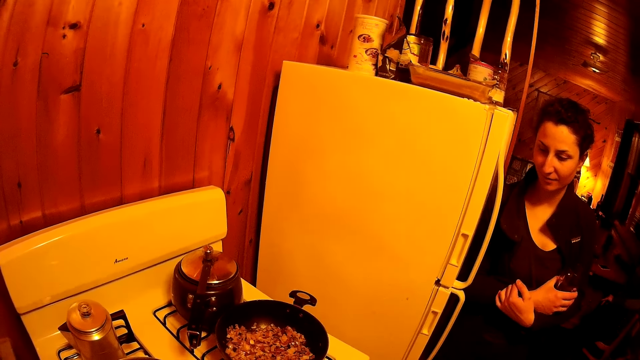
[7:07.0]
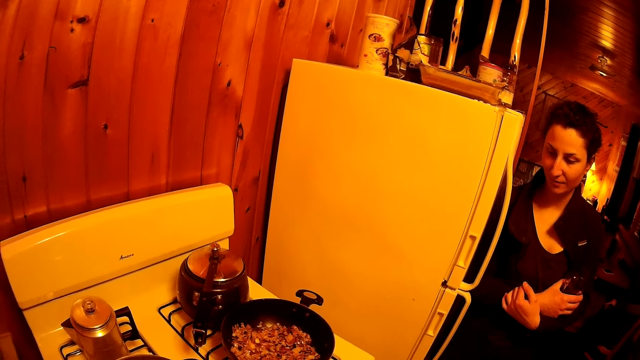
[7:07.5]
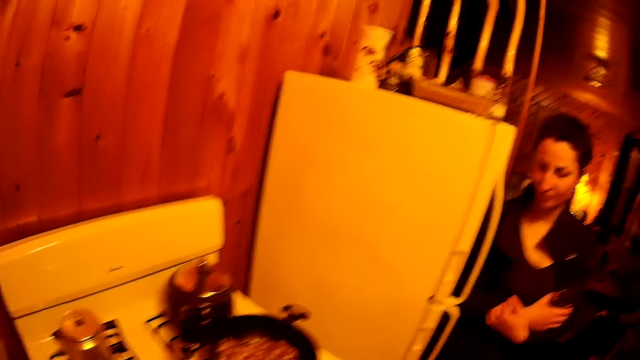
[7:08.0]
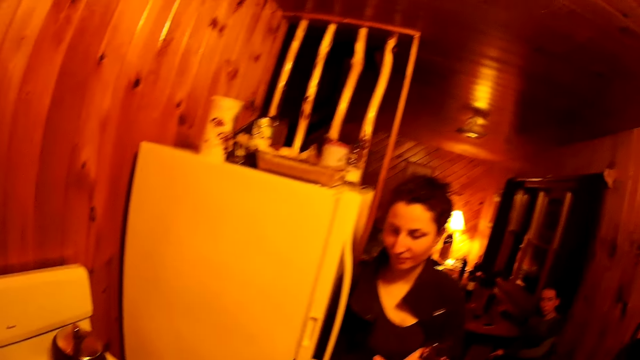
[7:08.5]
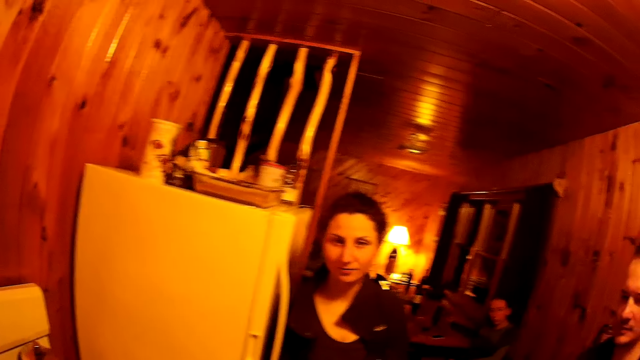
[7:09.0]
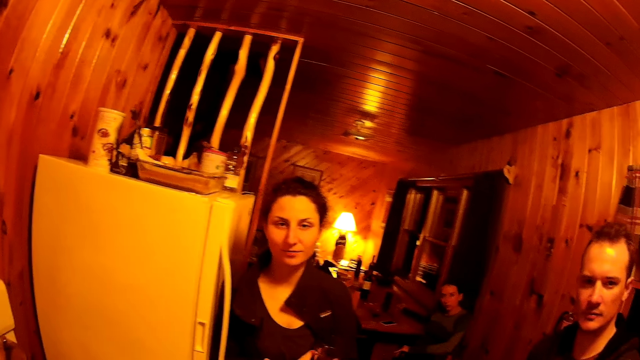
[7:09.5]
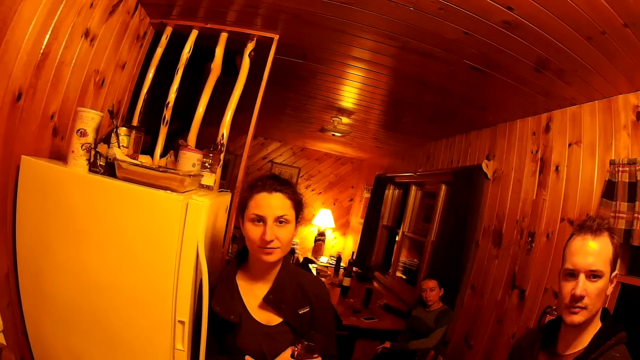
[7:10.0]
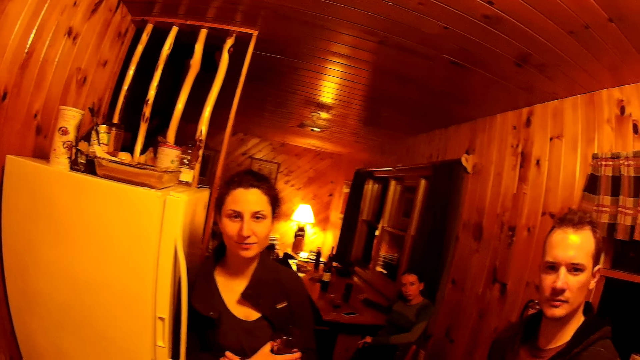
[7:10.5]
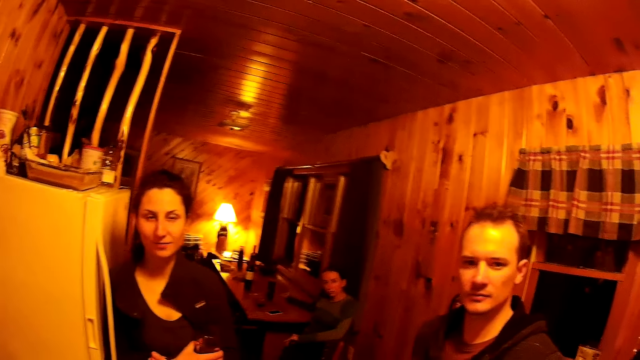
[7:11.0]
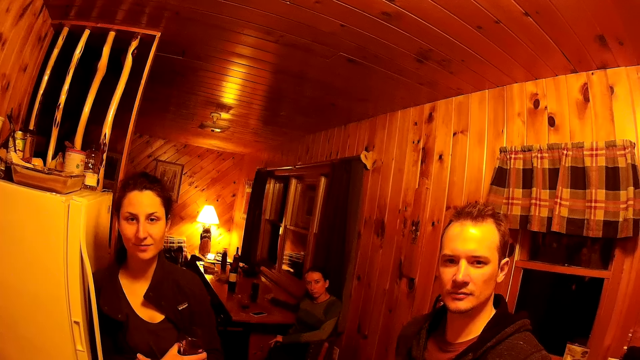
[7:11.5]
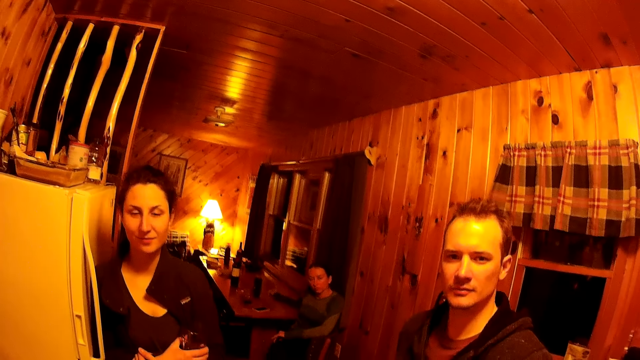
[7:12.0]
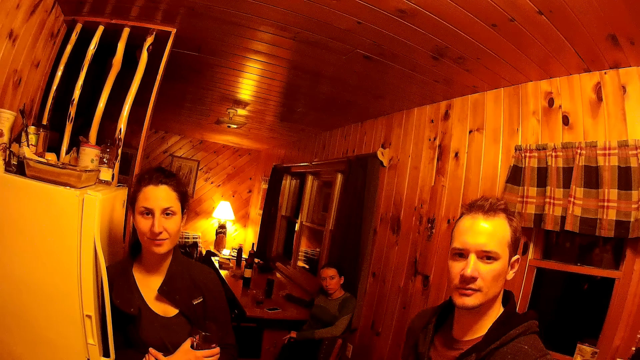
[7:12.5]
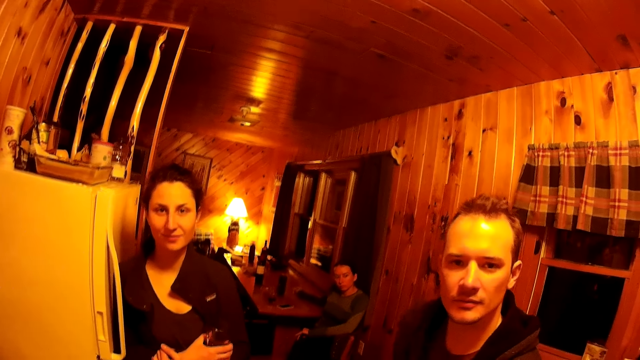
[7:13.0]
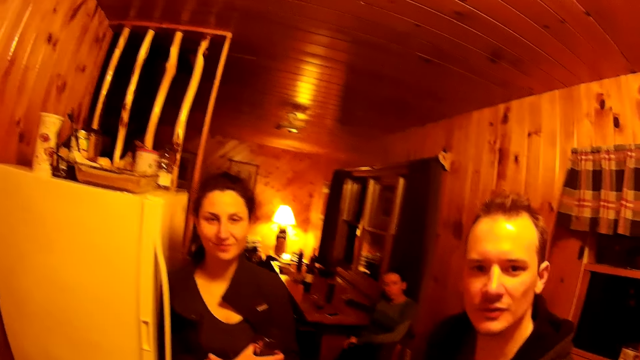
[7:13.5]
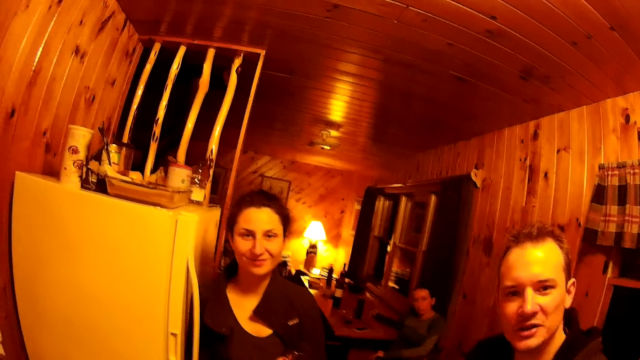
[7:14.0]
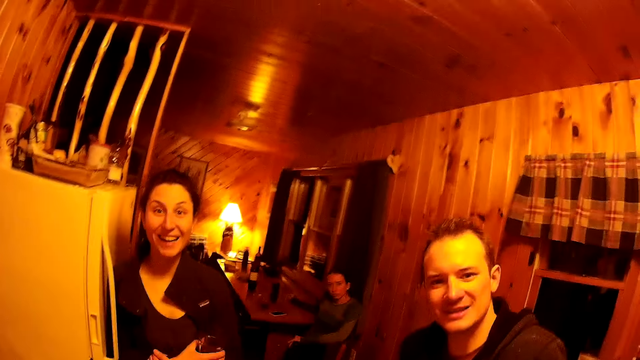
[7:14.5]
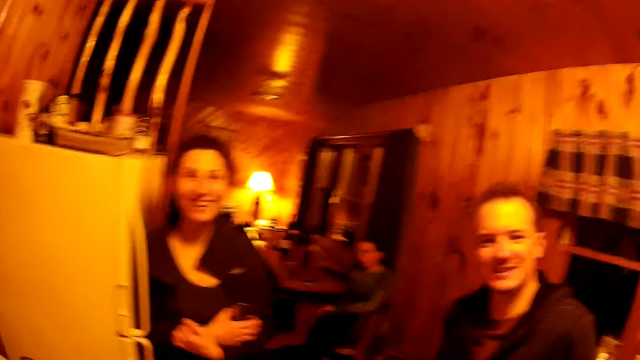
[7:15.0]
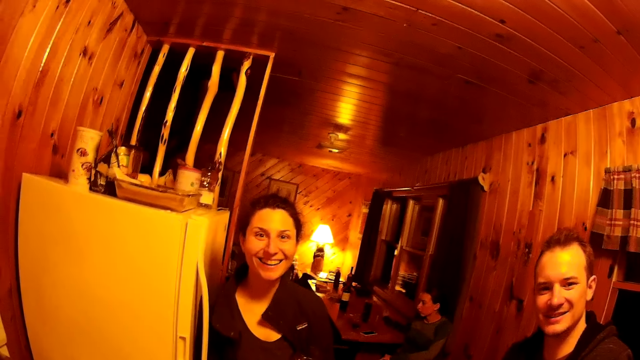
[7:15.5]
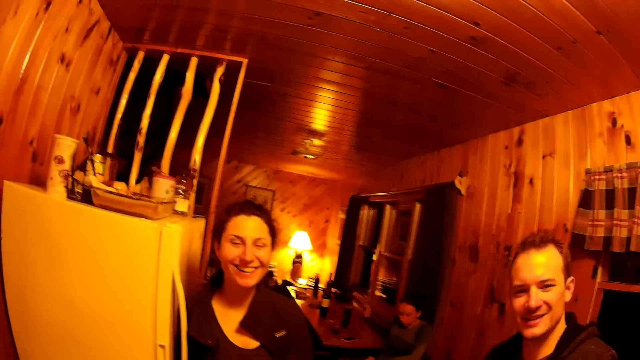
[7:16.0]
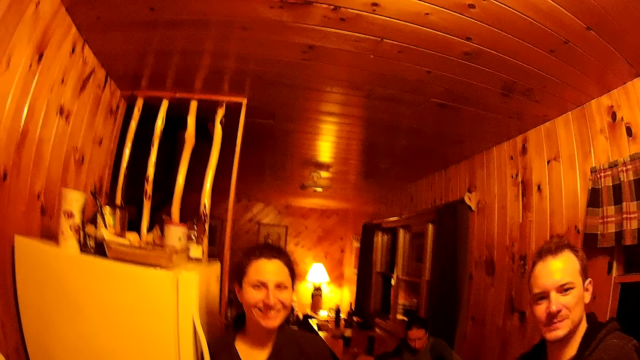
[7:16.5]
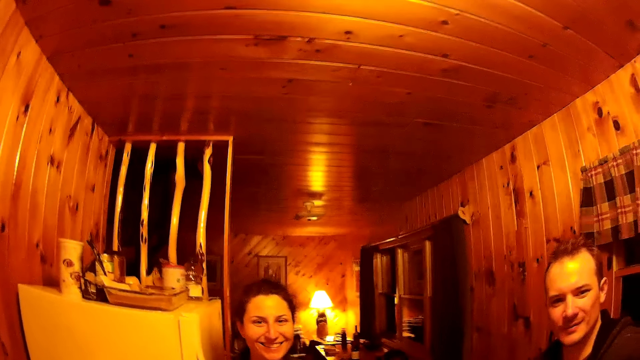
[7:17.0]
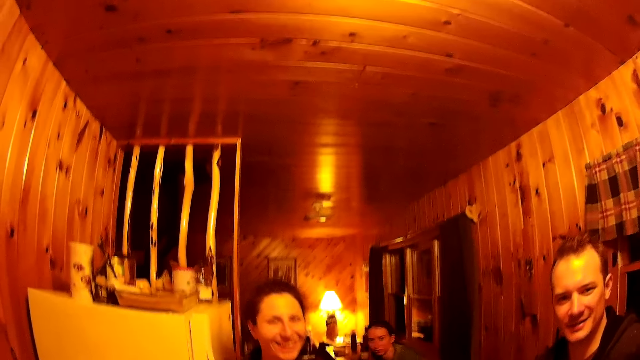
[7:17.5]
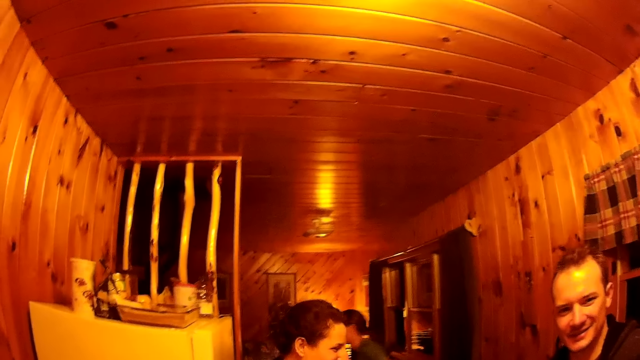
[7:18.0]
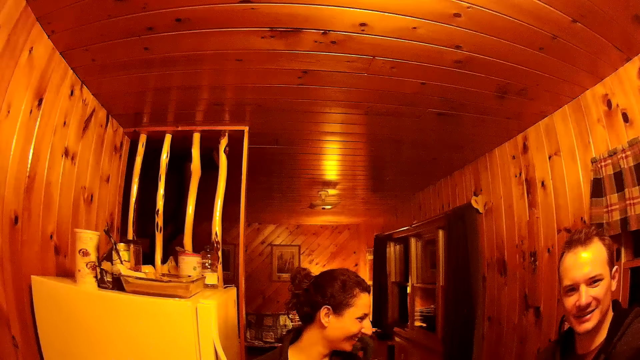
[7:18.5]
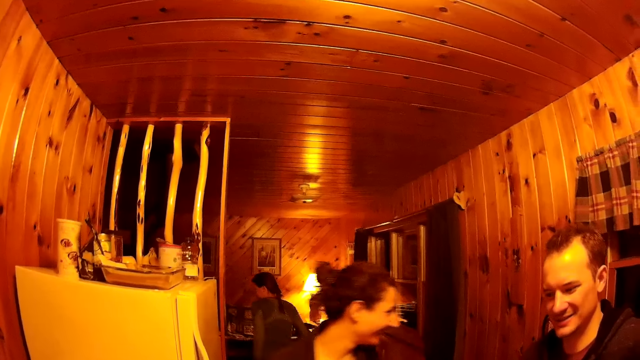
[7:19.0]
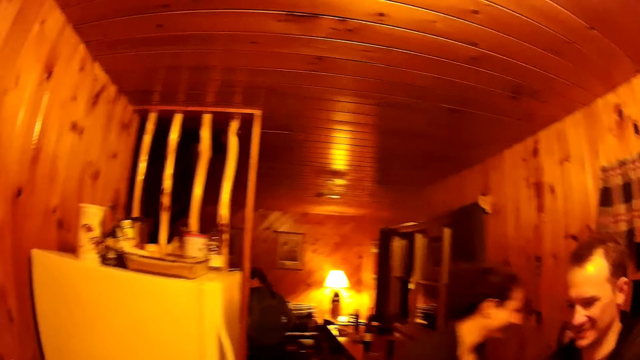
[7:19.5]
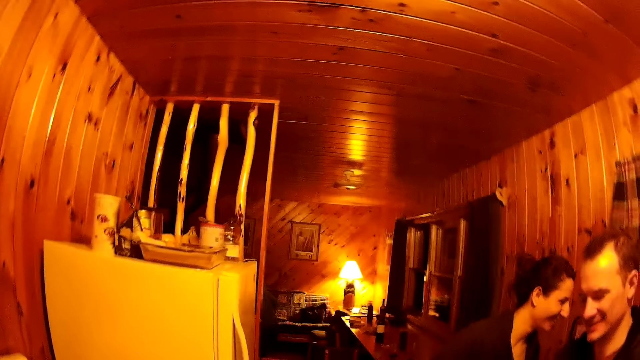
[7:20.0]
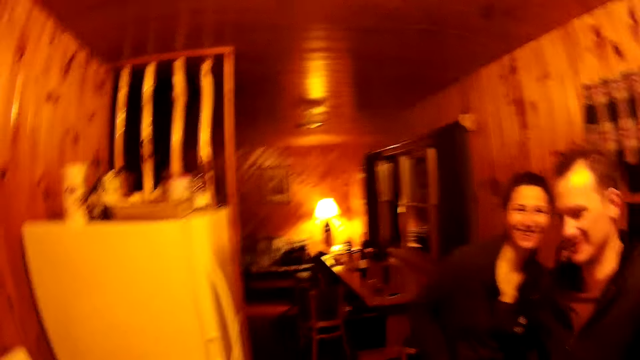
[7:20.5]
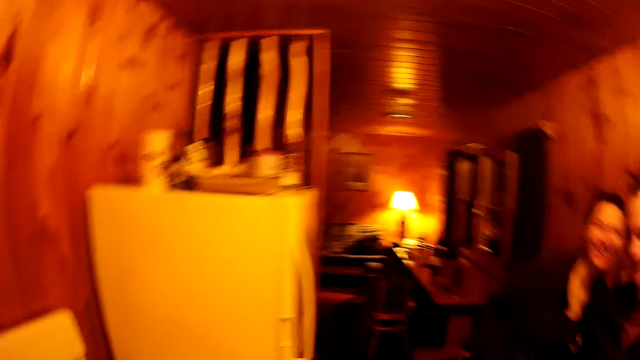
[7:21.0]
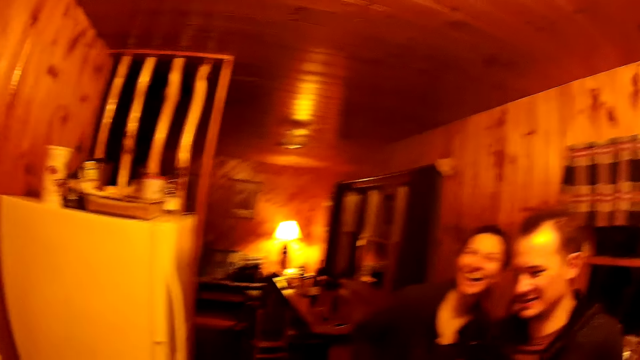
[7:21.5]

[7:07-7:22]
The camera wearer looks at the woman. They look at the man. The man converses to the camera wearer. The camera wearer looks at the woman. The woman laughs at the camera wearer. The camera wearer looks at the room. A woman walks around the room. Another woman walks around the room.

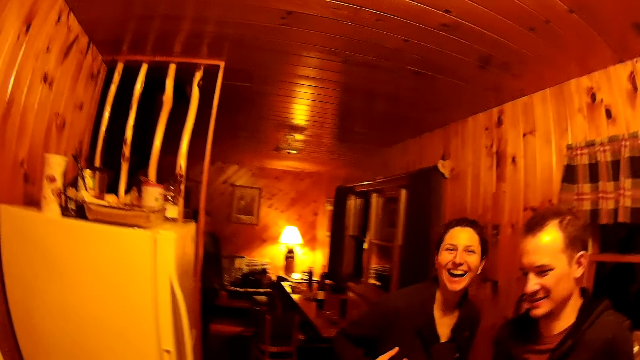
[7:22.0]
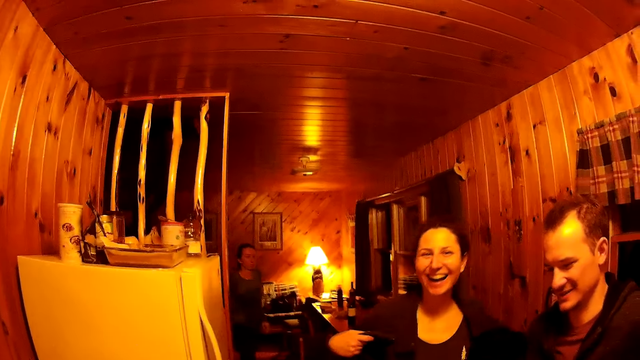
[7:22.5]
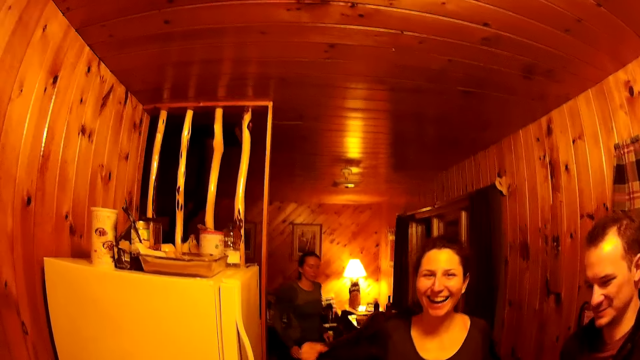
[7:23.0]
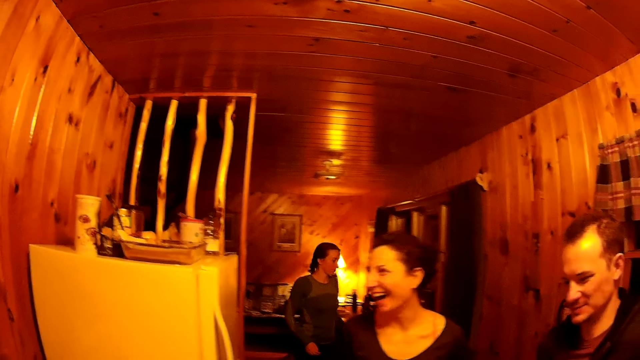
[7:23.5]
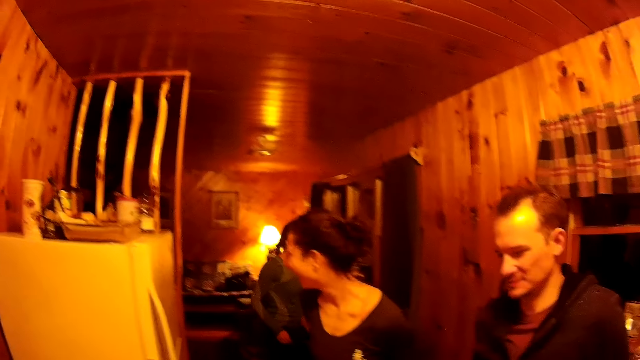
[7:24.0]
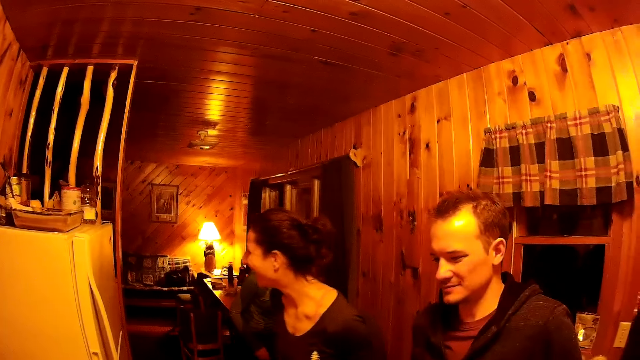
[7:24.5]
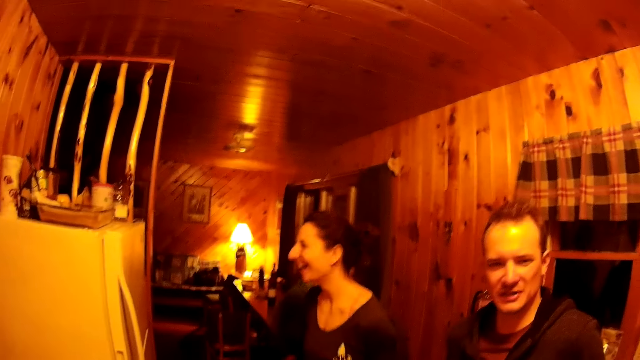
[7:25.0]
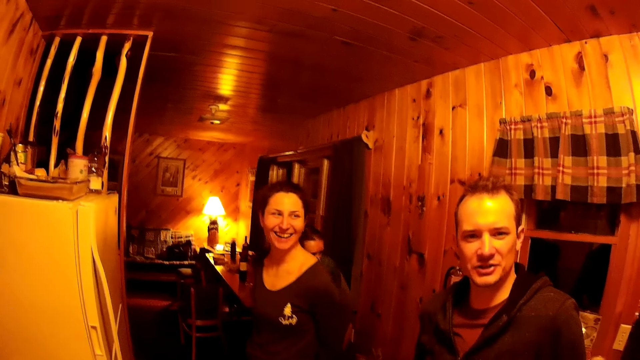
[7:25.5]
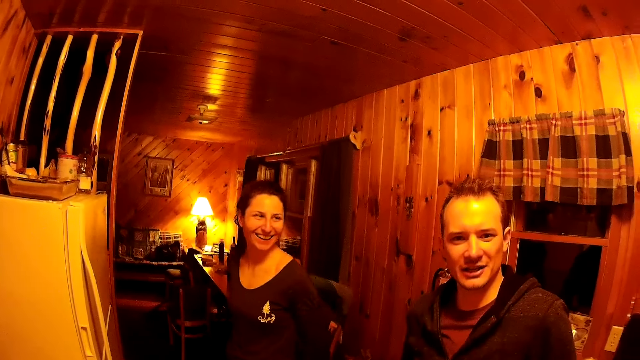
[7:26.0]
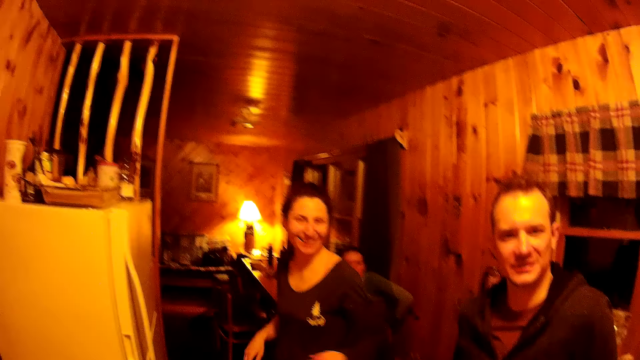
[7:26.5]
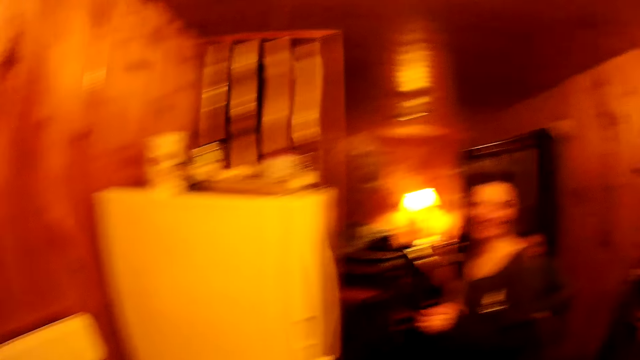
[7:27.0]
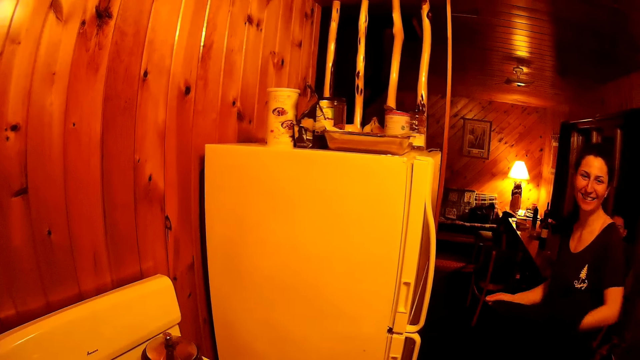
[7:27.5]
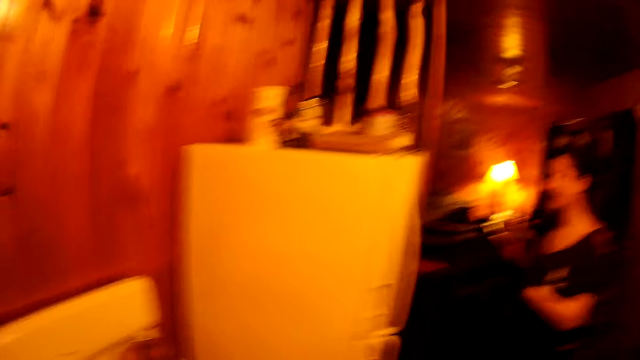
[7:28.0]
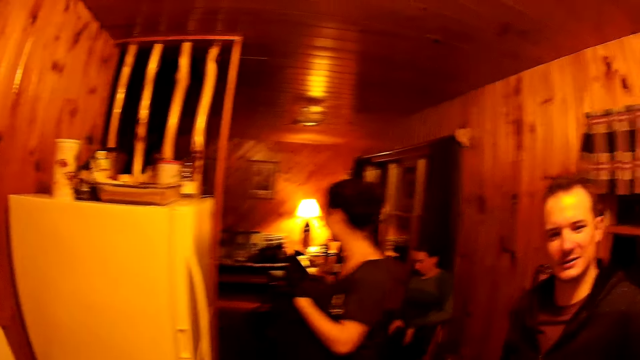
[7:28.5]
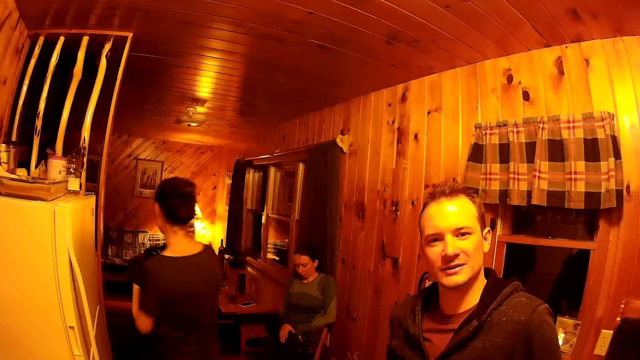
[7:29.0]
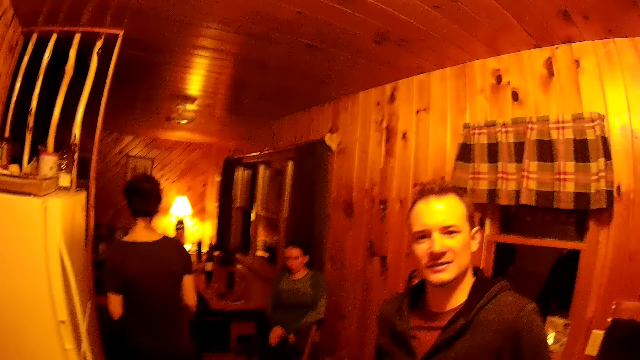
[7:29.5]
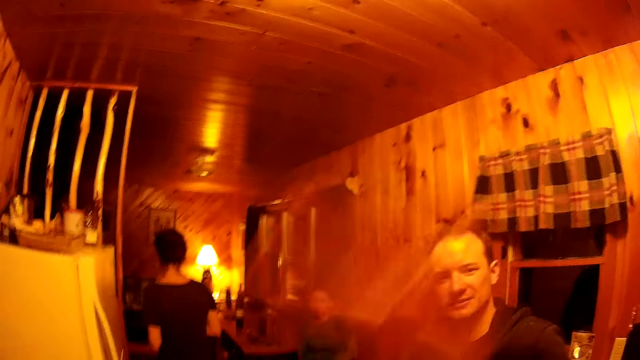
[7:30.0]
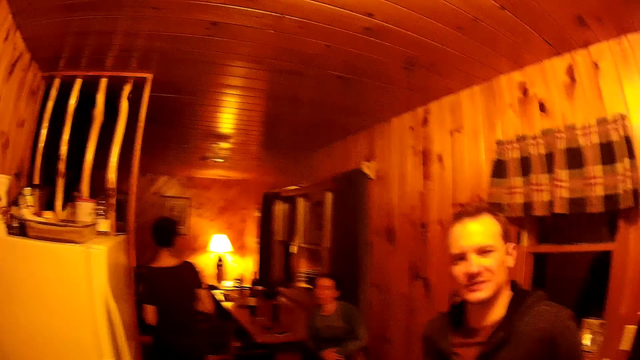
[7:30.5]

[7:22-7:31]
A woman removes her jacket. Another woman walks around the room. The camera wearer looks at a man. The first woman removes her jacket. The camera wearer looks at a woman. The first woman walks around the room. The camera wearer looks at the man and moves the right hand.
